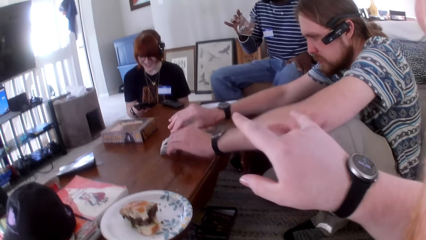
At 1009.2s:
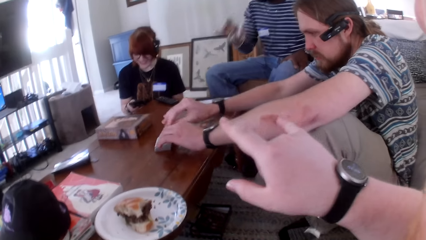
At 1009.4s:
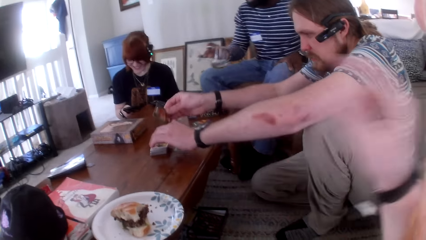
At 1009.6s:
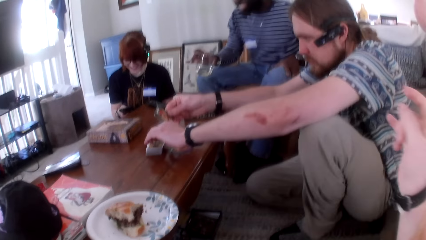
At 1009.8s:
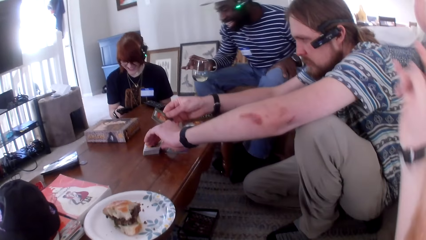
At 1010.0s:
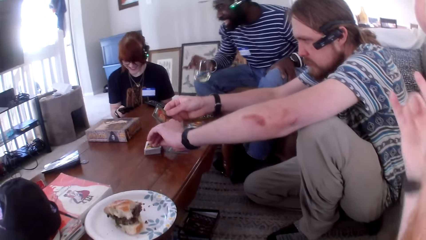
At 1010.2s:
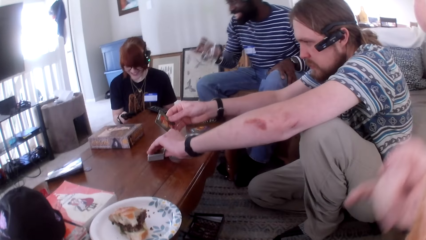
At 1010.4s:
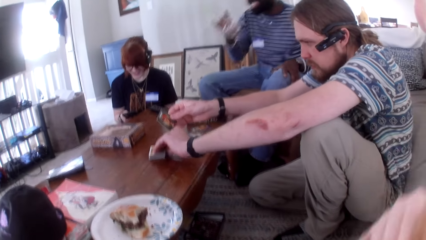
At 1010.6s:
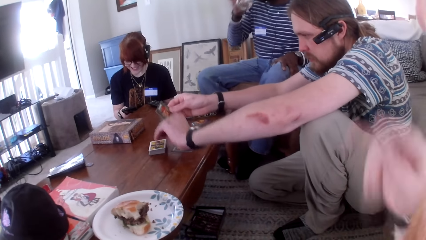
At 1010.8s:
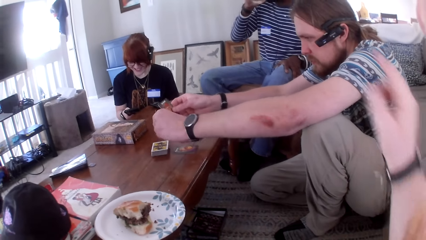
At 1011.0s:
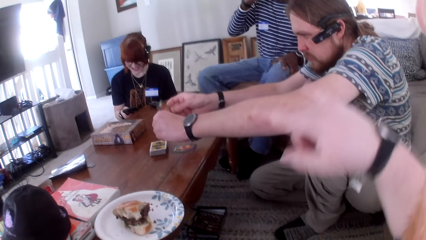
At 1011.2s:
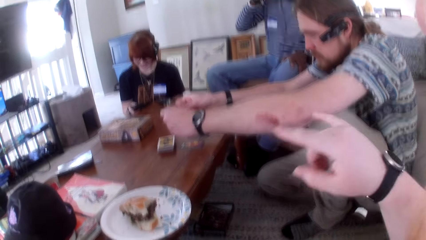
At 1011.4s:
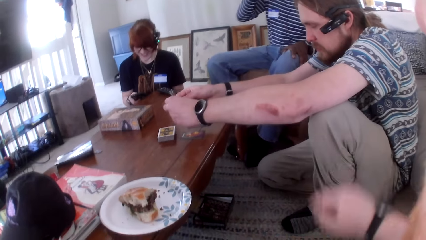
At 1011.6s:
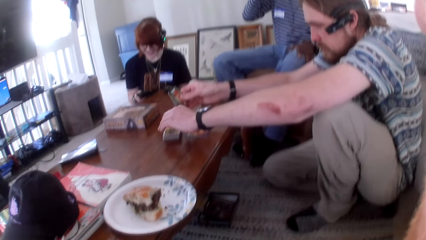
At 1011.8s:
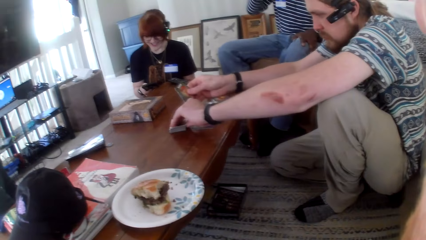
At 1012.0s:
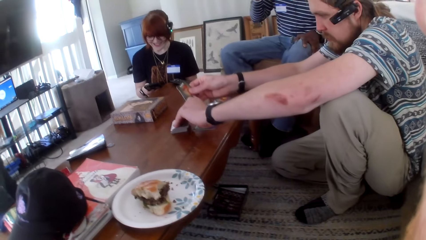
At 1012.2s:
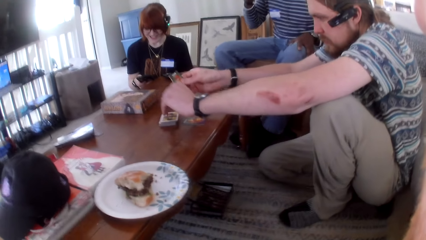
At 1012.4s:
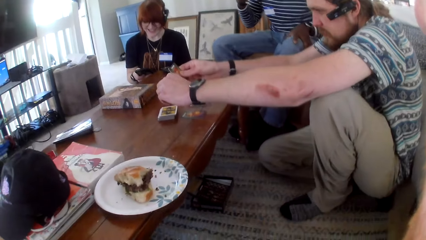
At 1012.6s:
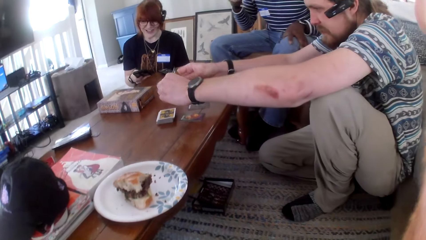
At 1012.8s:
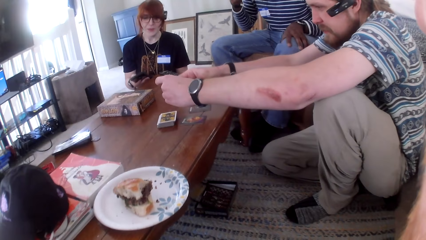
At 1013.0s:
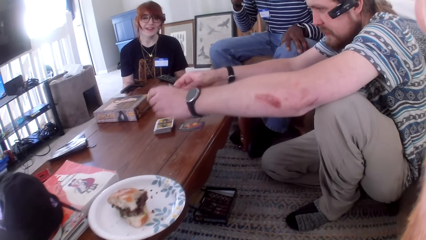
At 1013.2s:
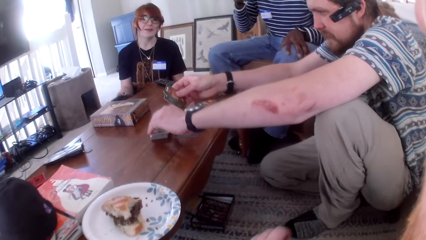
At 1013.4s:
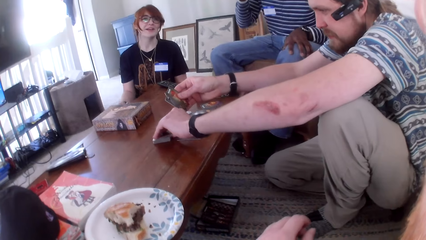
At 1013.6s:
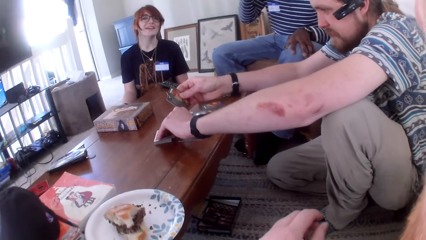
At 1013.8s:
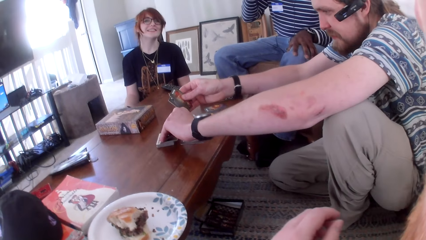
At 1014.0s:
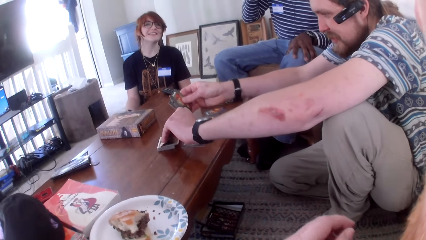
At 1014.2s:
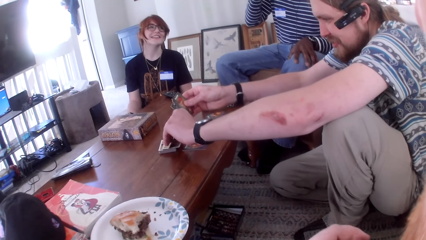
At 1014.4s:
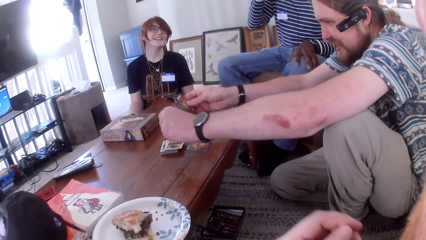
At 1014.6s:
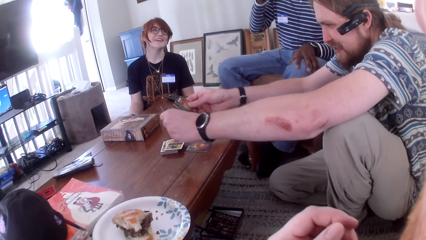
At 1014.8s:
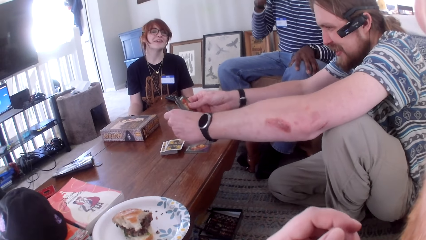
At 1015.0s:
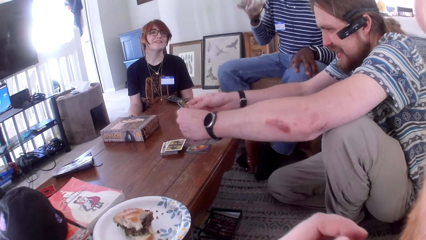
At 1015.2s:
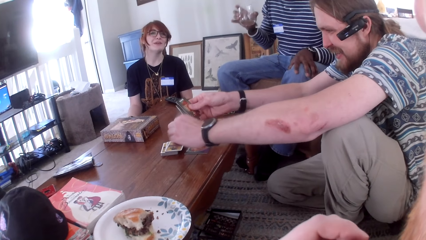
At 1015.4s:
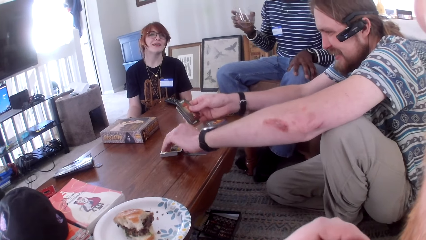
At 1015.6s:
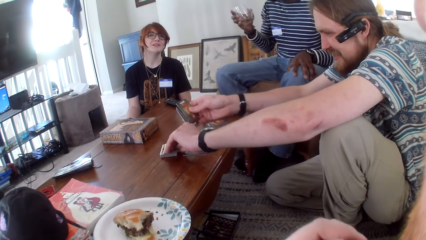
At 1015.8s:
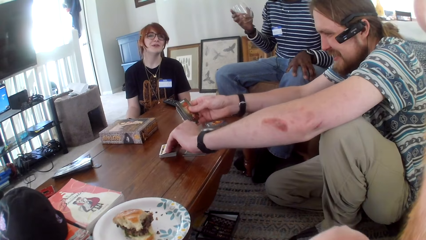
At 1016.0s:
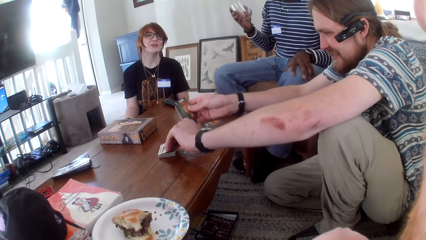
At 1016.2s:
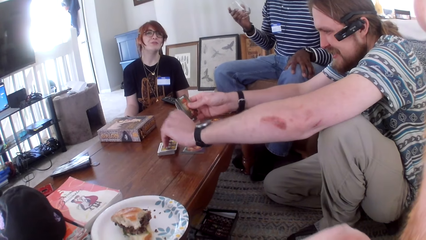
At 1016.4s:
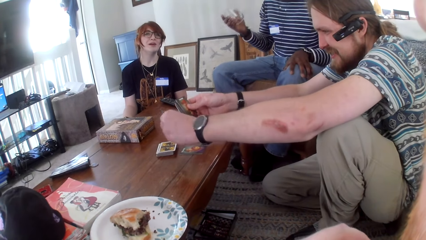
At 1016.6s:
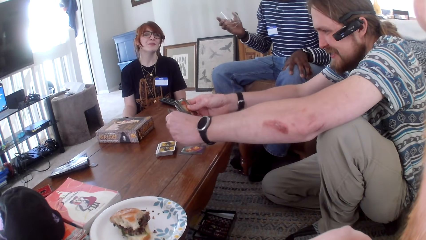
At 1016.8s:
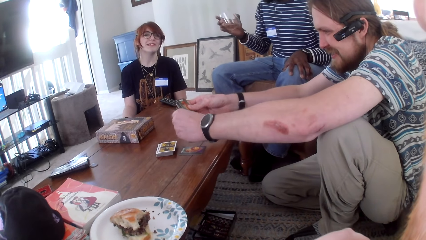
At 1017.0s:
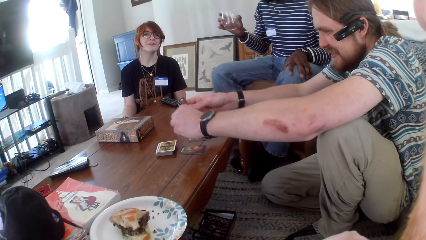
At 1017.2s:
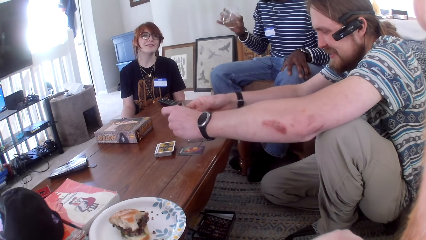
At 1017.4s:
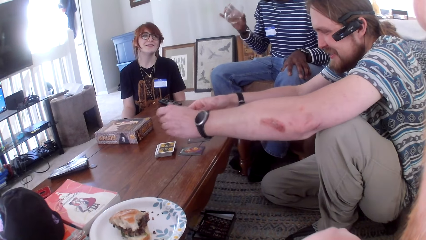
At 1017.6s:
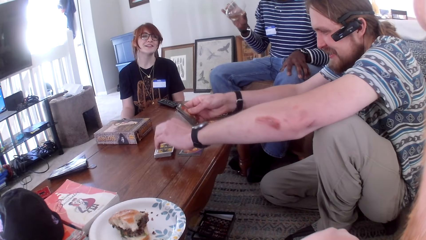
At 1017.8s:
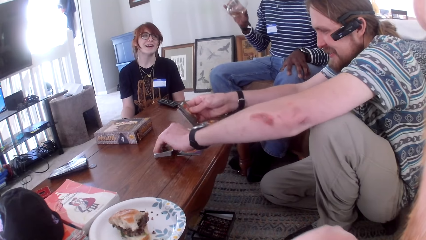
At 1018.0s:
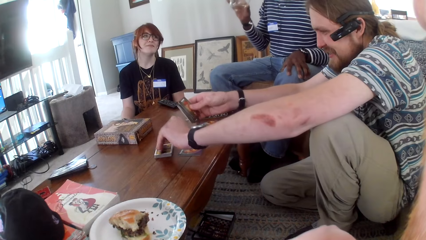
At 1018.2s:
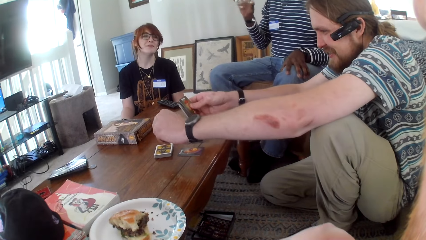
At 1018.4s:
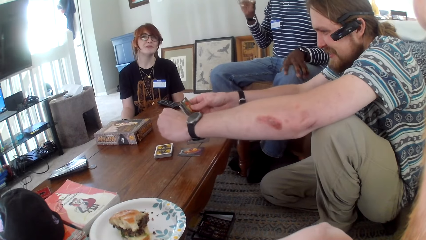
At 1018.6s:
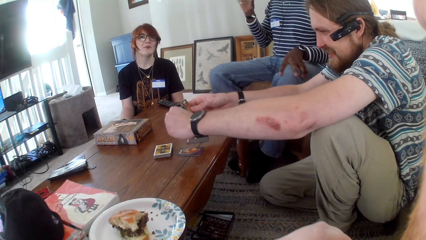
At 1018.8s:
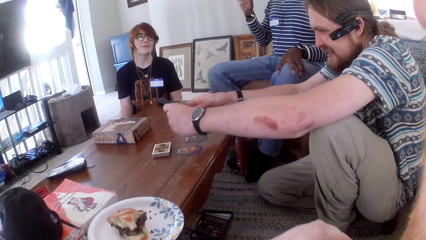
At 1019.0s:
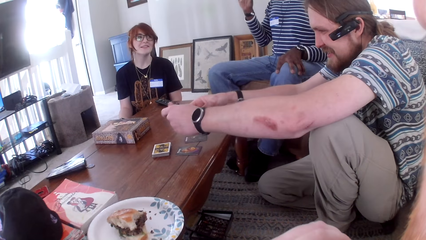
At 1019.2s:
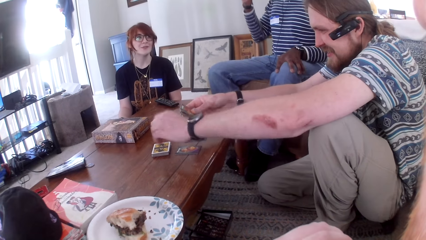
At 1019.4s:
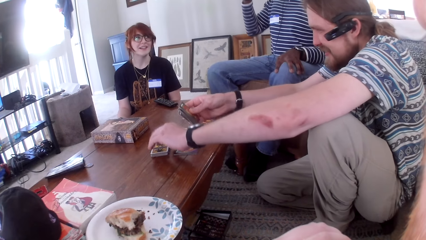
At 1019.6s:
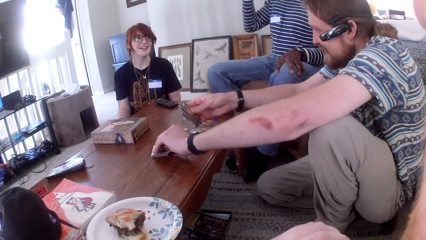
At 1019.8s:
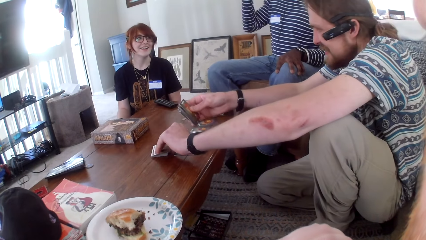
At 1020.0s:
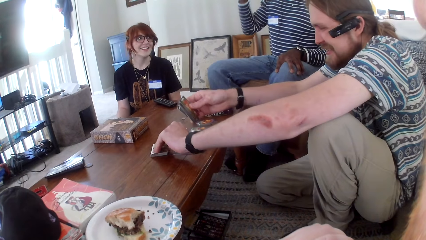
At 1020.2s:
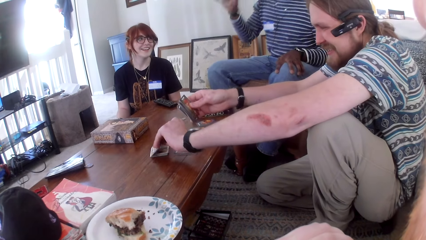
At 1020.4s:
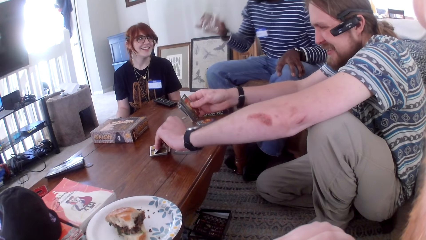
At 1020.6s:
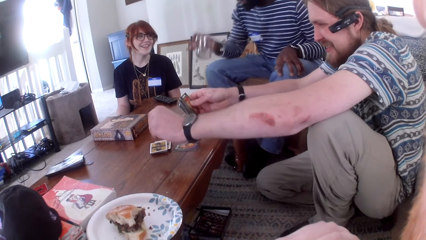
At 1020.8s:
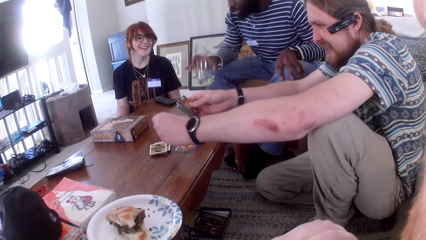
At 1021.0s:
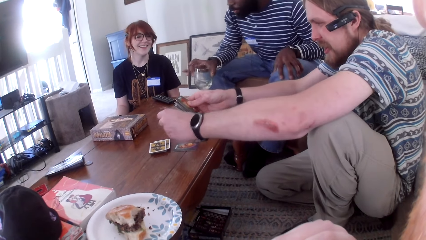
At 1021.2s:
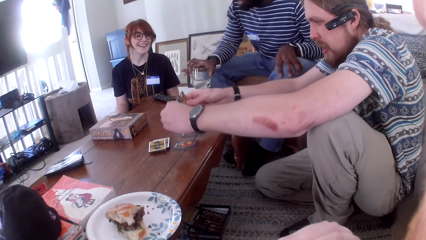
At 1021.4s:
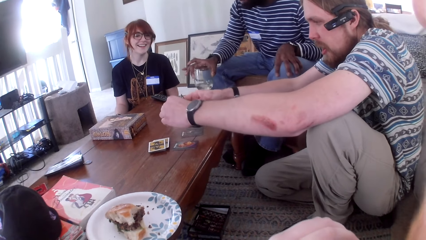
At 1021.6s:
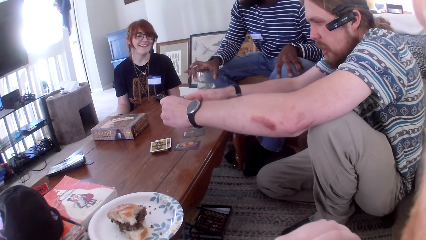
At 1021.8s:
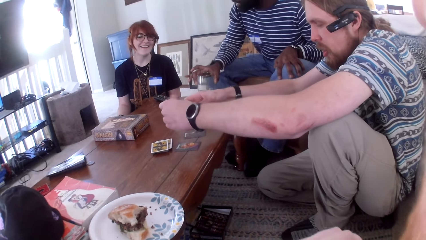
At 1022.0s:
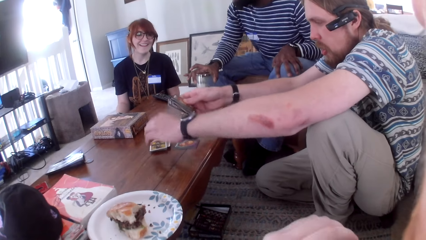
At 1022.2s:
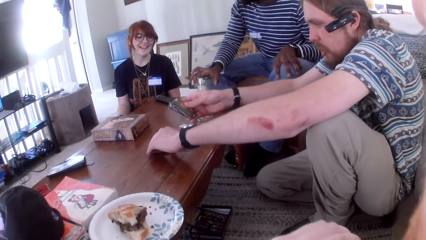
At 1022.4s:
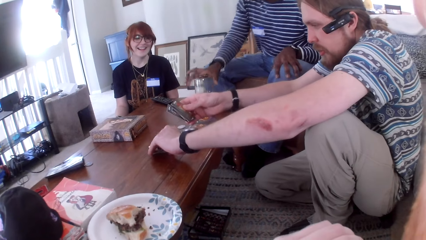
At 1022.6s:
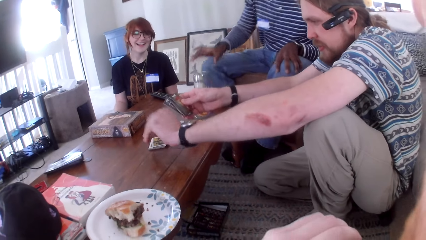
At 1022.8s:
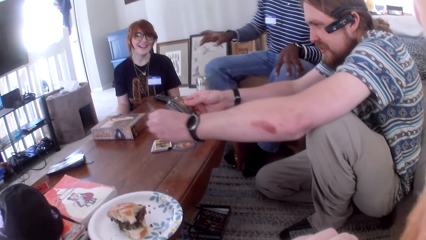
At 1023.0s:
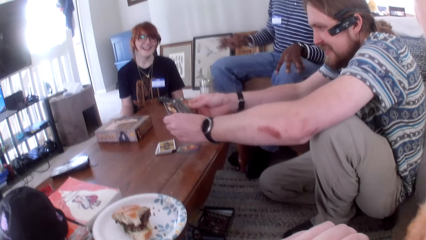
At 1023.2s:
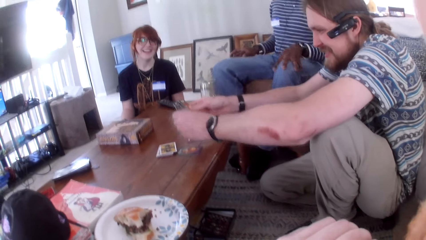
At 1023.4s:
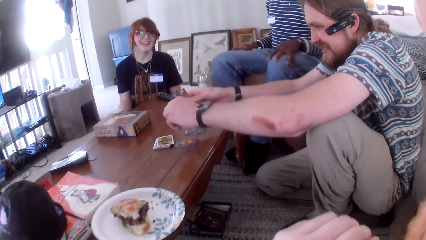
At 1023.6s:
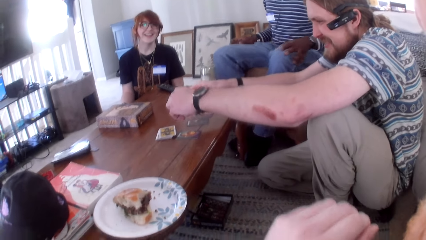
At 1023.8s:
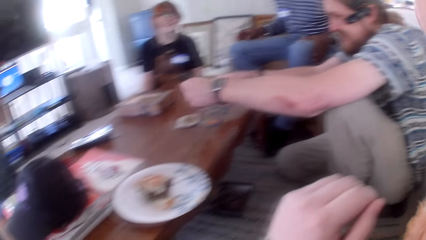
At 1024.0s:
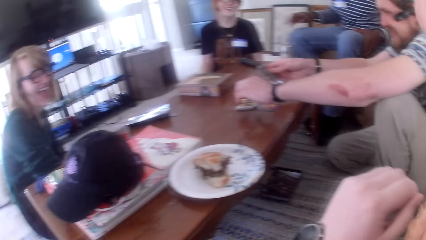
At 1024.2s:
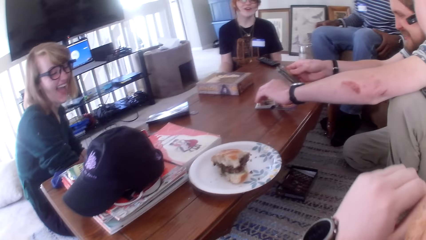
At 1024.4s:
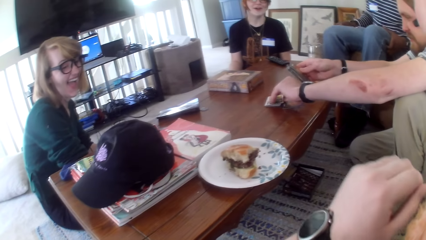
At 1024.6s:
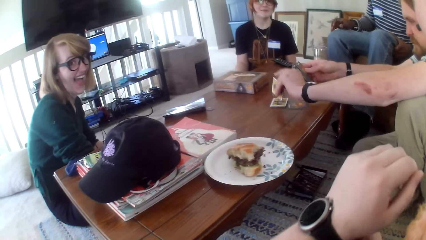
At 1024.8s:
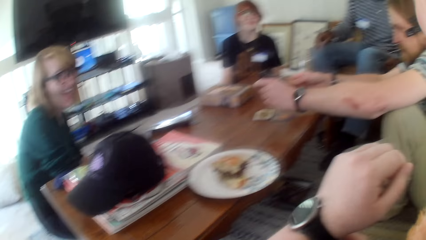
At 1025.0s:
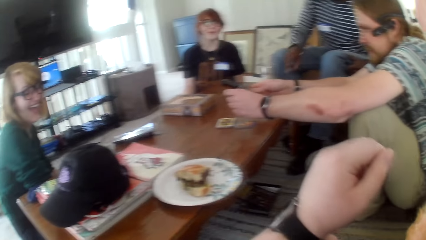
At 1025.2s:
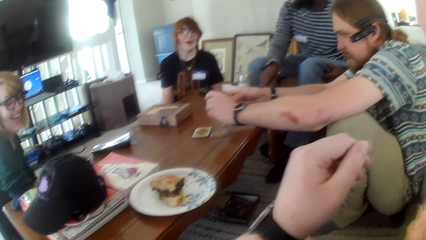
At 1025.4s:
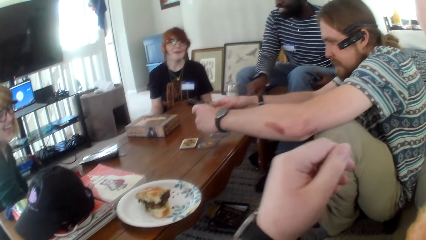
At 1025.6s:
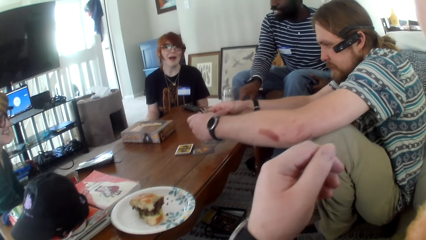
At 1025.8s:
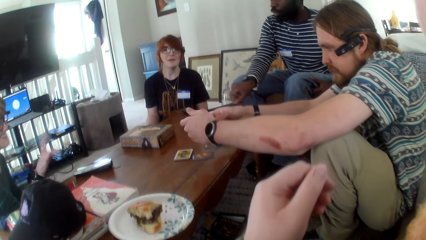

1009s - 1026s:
A person drinks water. Another person is picking cards. Another person talks.
